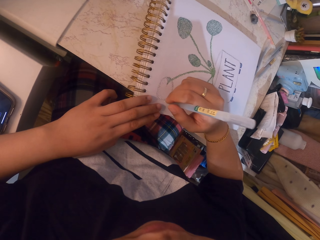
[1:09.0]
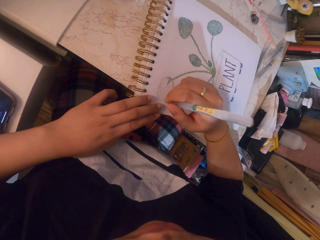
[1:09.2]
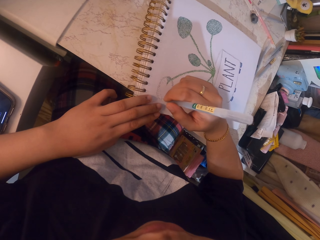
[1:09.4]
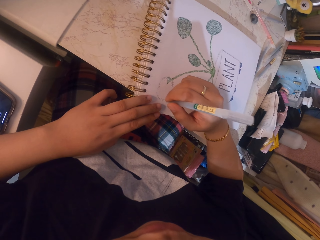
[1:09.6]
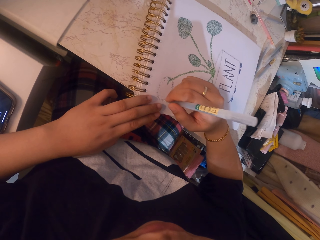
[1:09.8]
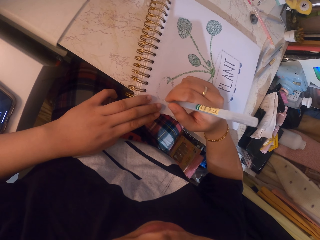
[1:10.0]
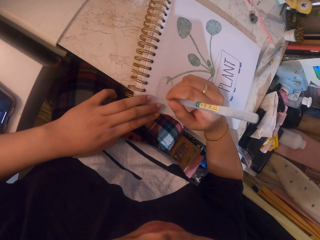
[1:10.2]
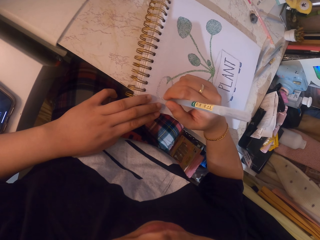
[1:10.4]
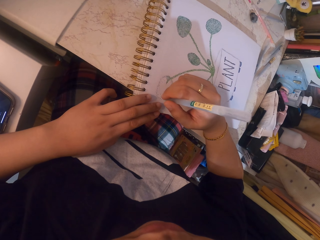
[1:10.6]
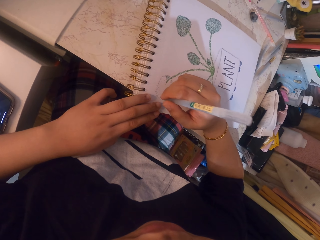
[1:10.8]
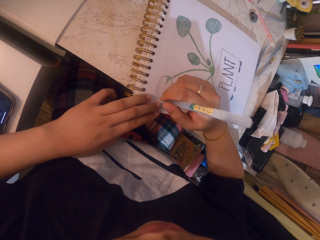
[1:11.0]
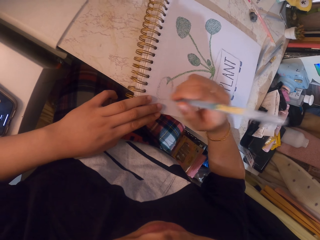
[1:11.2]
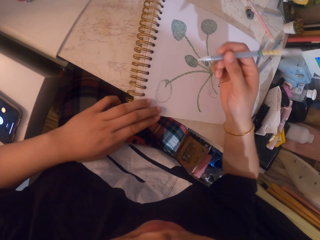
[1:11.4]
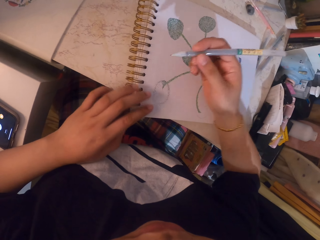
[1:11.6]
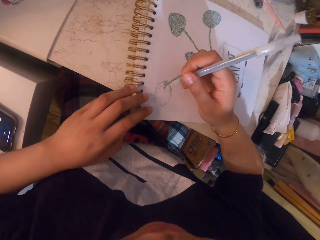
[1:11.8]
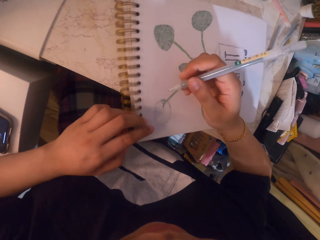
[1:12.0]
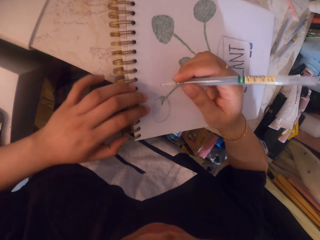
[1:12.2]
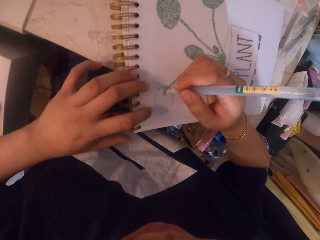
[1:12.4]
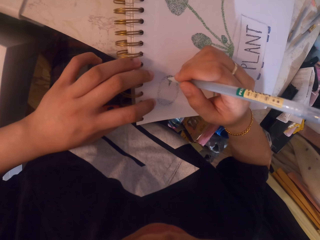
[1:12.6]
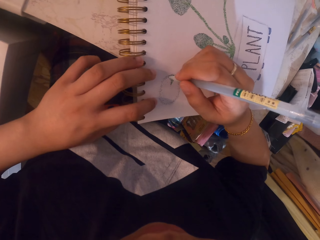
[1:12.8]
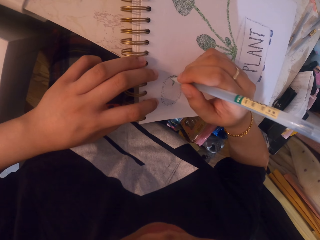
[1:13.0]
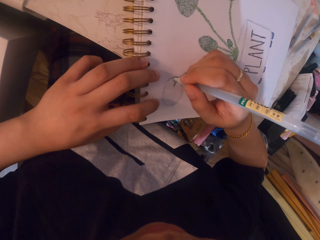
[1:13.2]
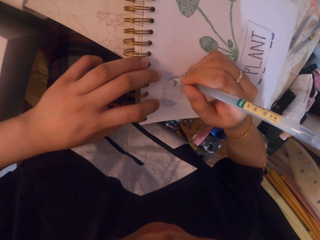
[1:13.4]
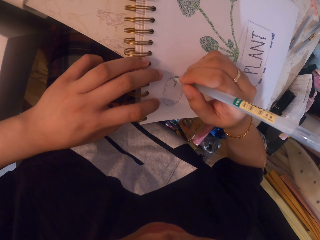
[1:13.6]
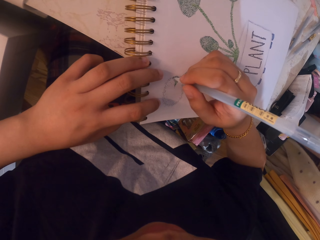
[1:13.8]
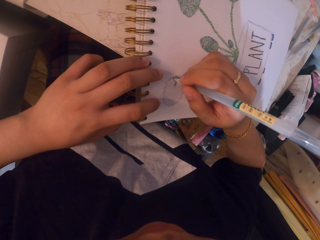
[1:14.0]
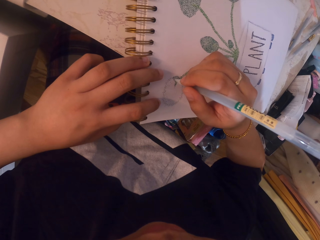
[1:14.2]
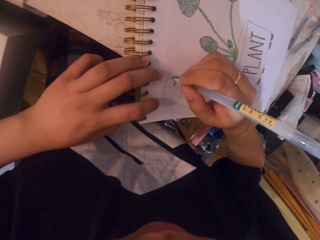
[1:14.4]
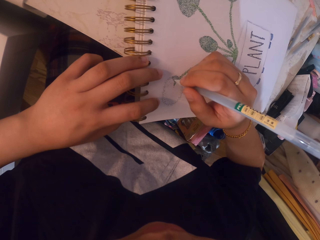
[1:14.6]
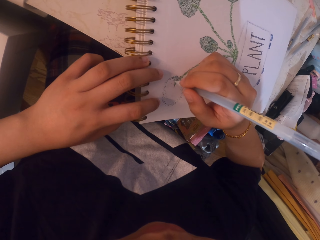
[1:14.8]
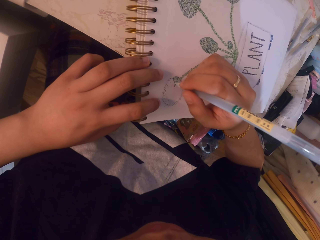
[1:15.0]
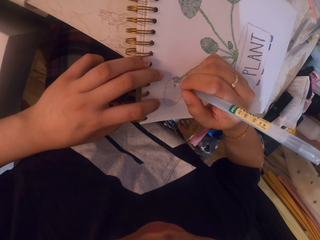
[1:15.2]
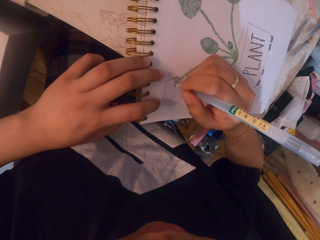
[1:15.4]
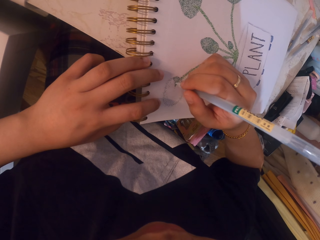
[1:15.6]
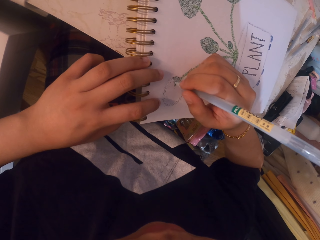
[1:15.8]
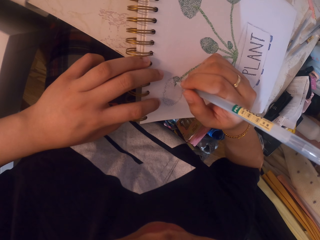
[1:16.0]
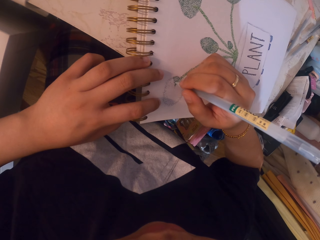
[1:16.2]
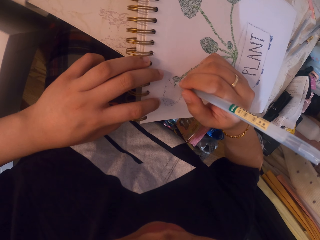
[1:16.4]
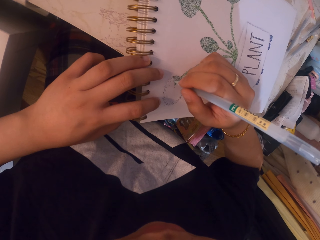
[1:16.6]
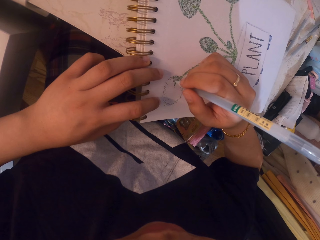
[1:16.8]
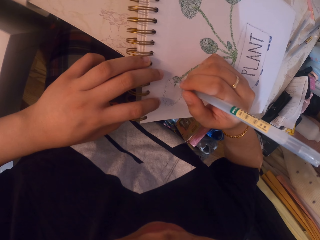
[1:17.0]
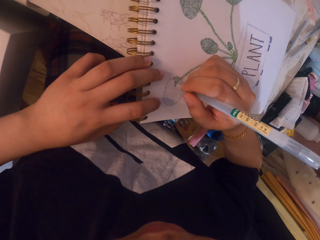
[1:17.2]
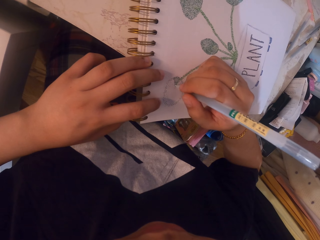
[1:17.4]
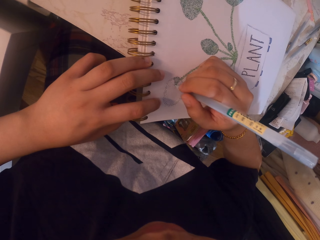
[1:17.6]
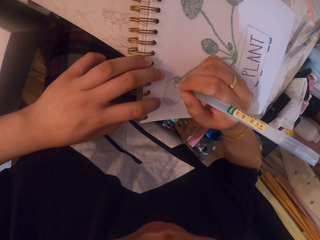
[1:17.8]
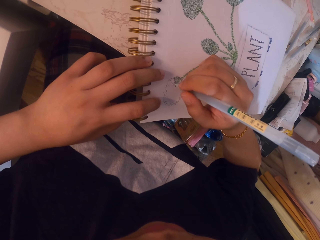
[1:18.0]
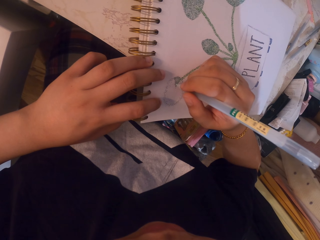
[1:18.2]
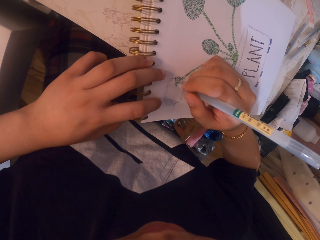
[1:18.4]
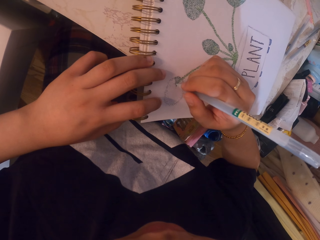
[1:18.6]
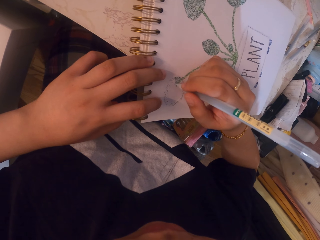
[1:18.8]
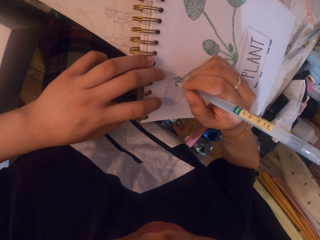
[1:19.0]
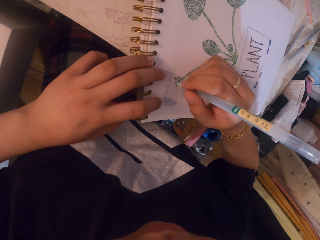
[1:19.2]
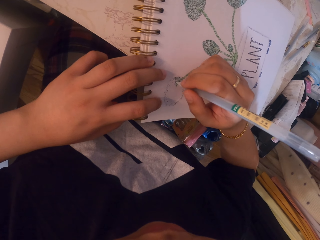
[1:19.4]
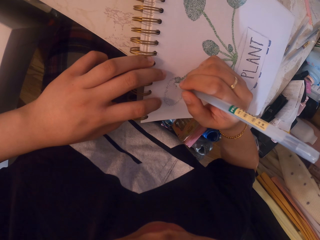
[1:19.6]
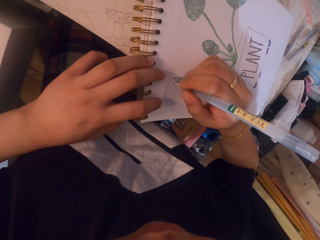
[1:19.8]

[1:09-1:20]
The camera wearer aligns a booklet. They color on a paper with a pen.

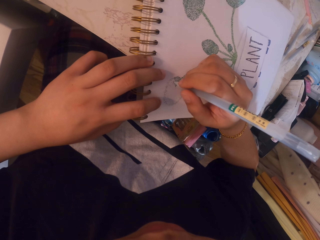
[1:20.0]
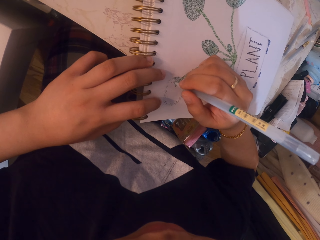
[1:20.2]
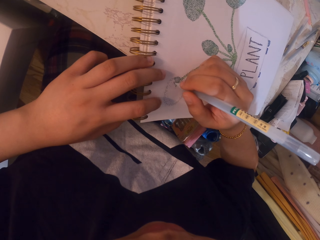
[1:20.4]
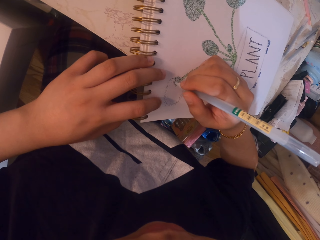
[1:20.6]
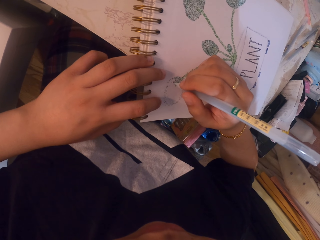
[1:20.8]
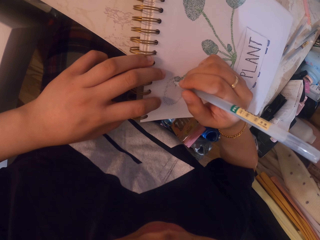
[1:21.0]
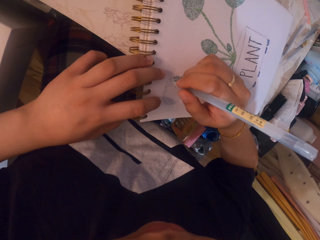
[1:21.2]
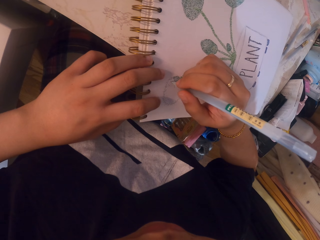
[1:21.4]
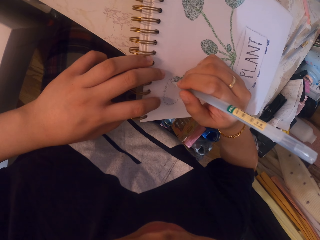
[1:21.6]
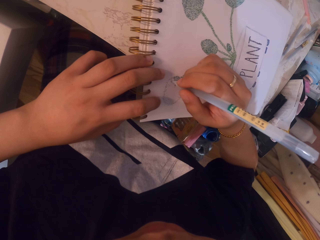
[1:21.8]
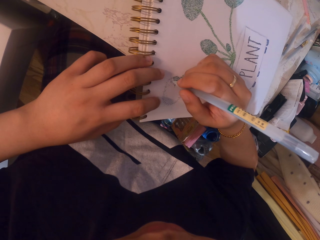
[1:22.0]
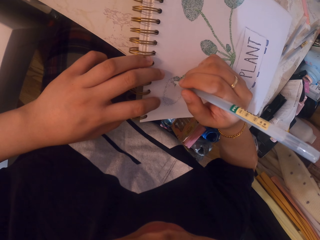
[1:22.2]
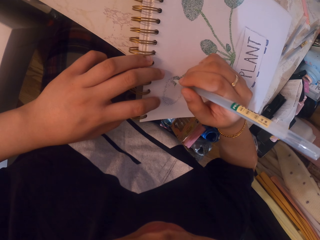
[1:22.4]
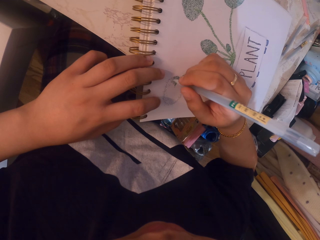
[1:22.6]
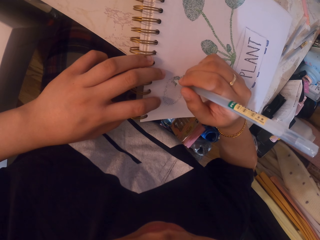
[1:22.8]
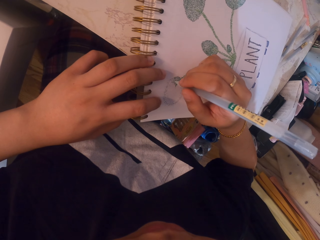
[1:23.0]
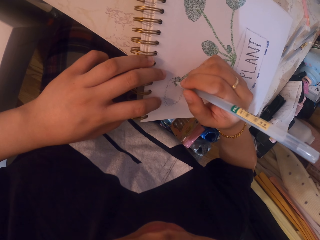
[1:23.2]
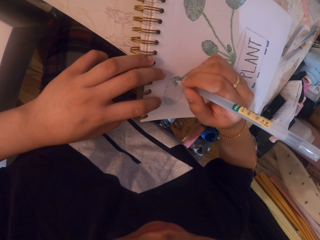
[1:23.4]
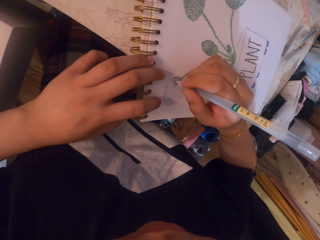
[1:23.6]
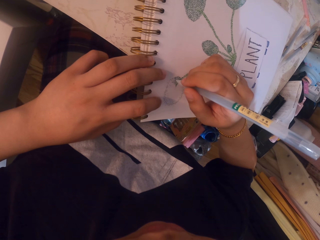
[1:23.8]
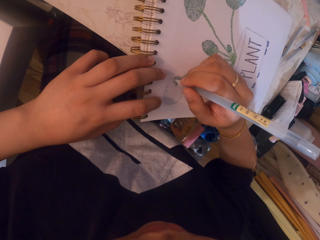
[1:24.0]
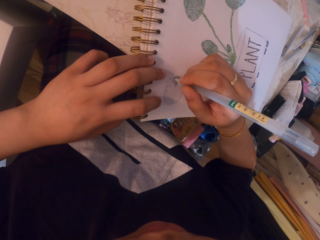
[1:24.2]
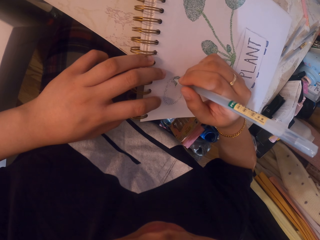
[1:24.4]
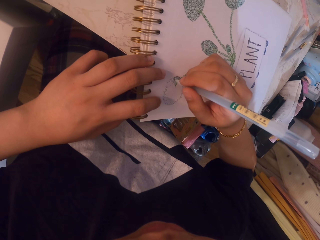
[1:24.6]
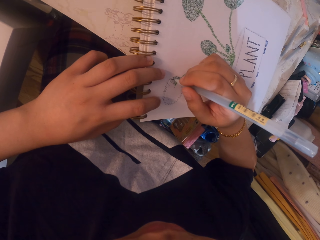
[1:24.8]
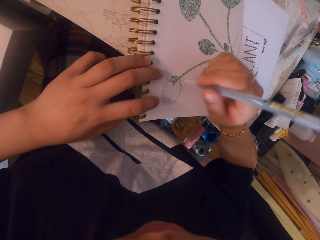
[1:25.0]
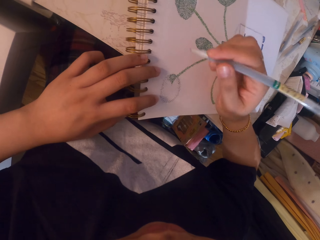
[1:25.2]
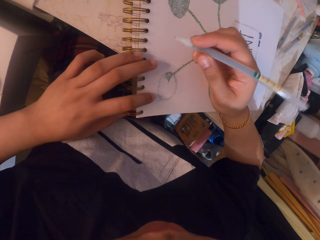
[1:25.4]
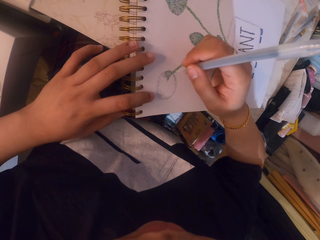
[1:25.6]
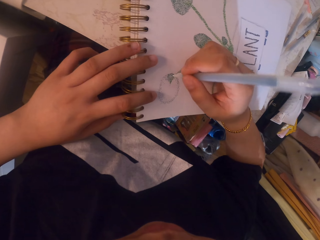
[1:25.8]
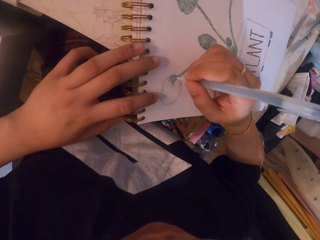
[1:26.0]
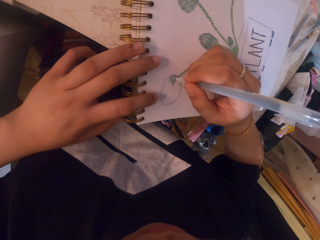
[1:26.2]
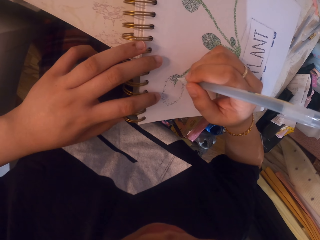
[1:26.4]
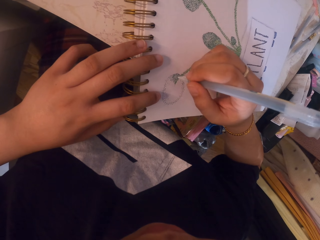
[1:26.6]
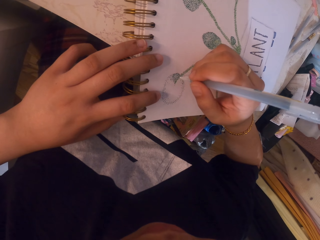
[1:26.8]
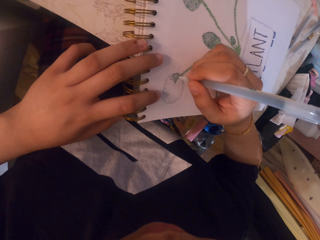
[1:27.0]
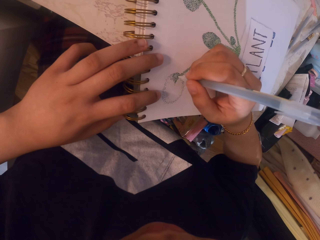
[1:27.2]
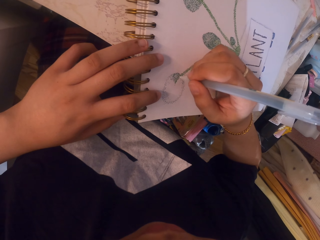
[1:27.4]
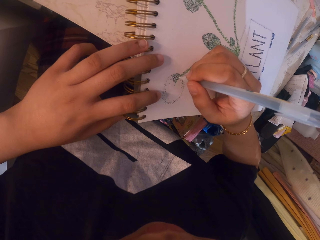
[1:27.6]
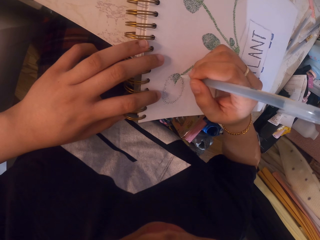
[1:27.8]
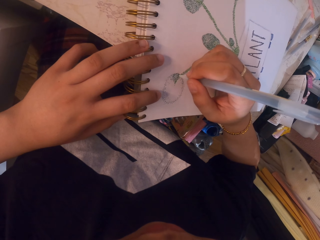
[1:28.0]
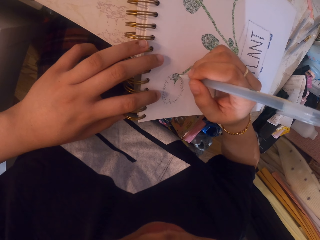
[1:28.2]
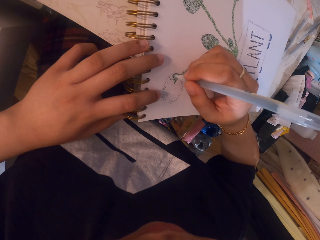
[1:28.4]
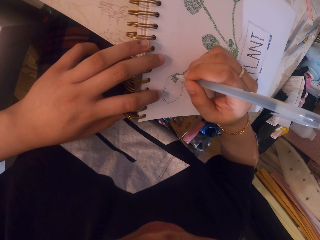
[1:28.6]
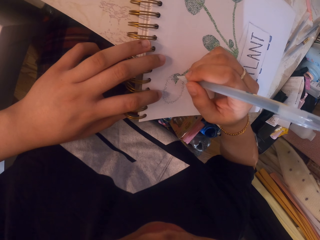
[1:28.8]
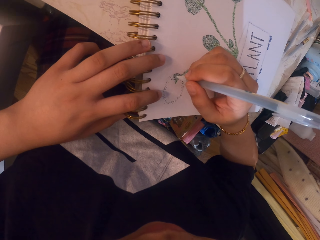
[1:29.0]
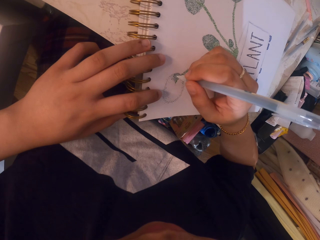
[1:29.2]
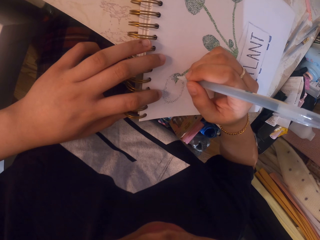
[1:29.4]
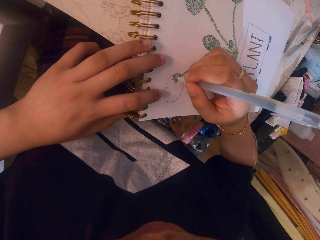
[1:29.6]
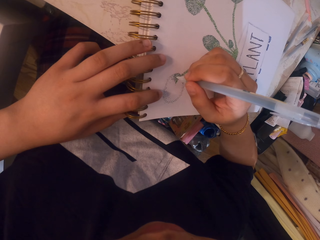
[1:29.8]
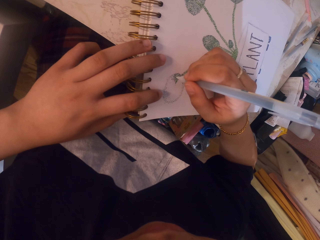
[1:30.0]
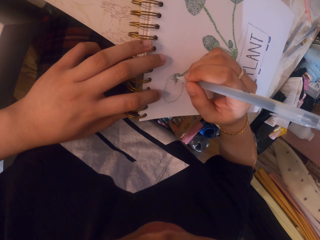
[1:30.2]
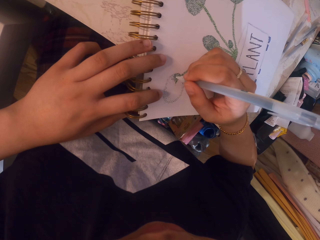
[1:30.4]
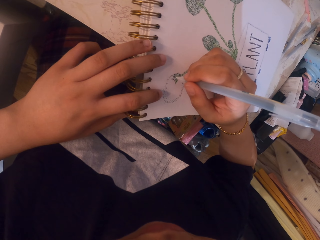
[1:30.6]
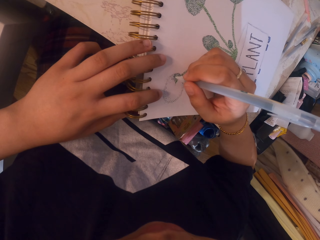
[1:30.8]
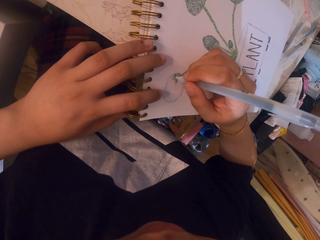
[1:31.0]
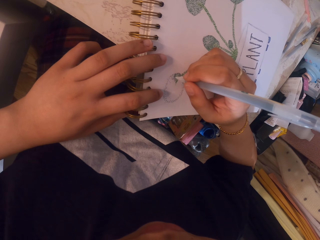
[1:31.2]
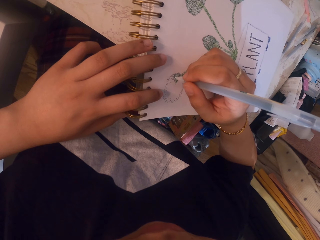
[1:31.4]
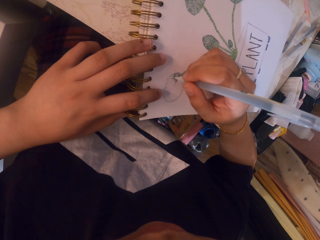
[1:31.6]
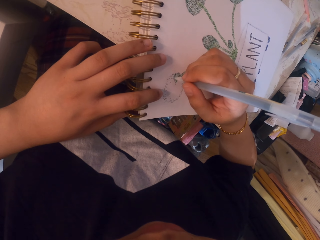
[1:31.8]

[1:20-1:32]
The camera wearer stares at a picture. They color on a paper with a pen.
